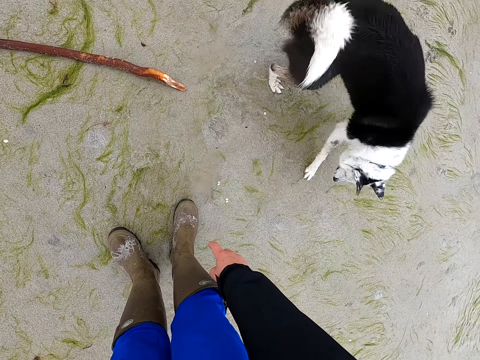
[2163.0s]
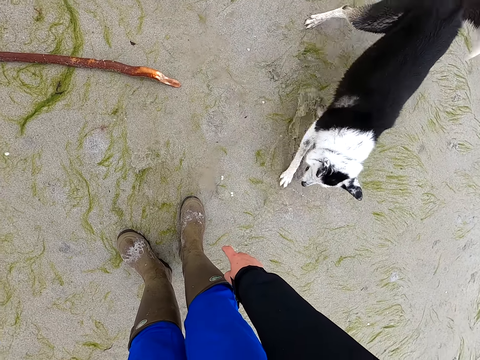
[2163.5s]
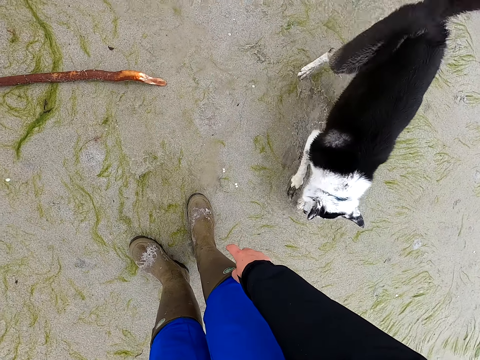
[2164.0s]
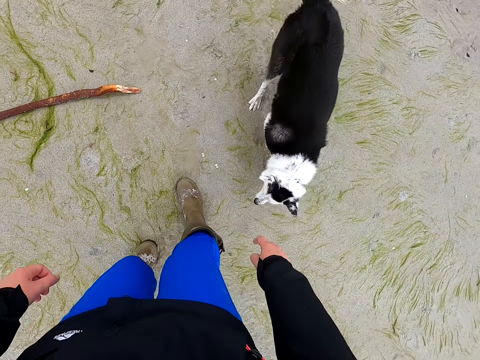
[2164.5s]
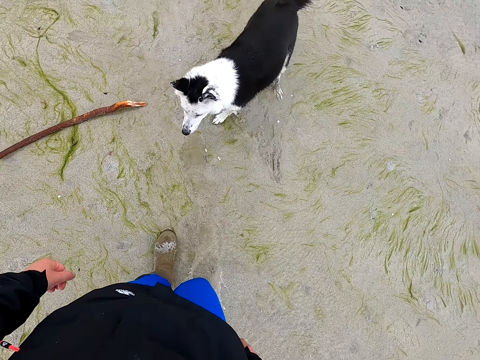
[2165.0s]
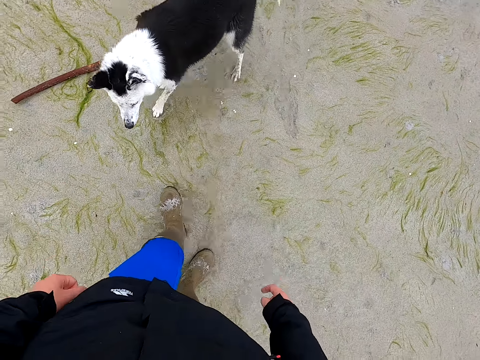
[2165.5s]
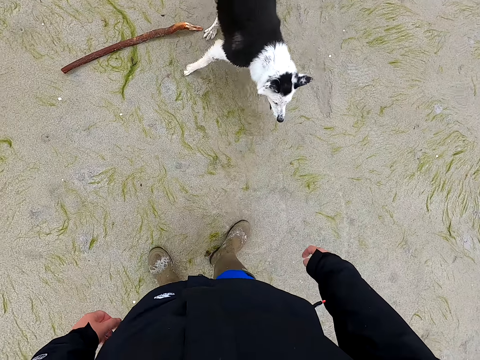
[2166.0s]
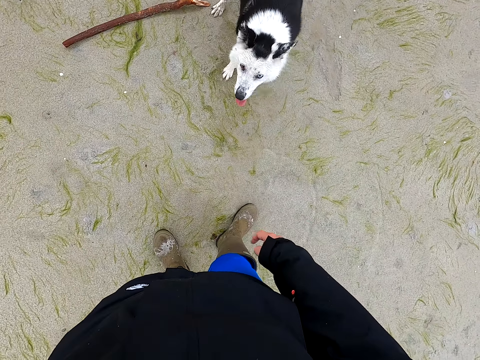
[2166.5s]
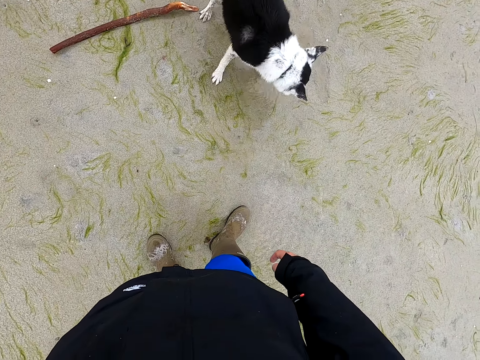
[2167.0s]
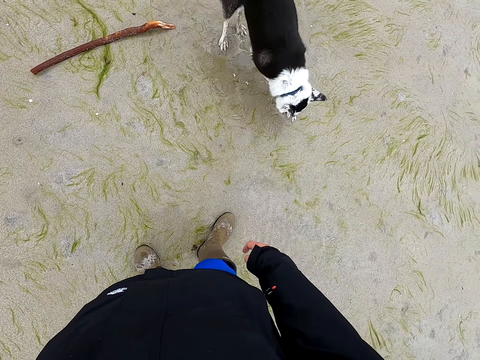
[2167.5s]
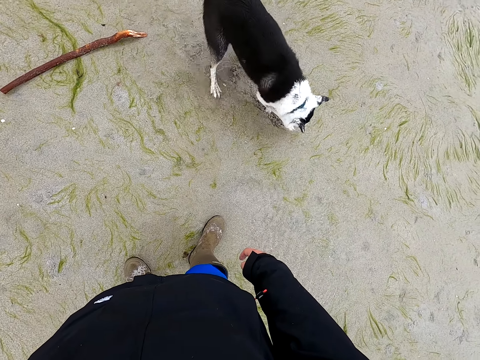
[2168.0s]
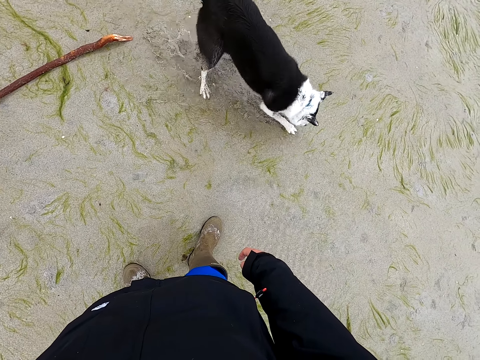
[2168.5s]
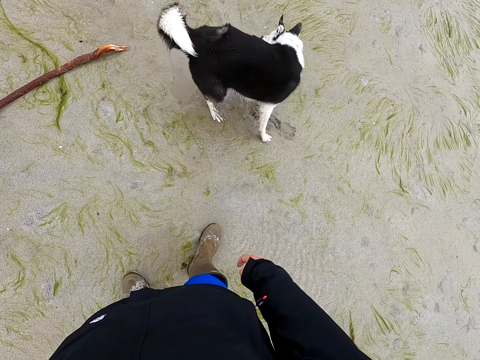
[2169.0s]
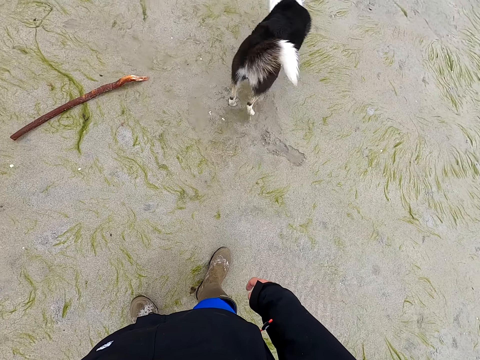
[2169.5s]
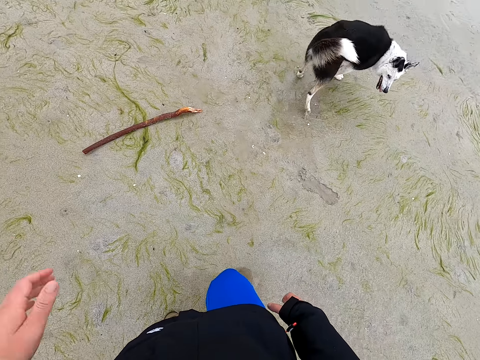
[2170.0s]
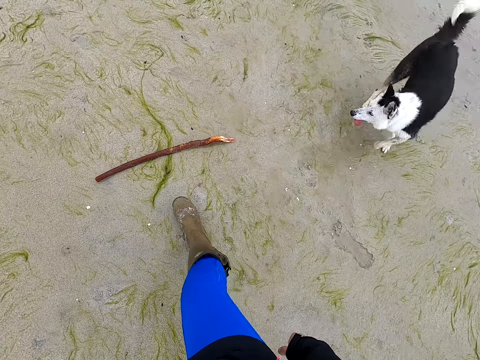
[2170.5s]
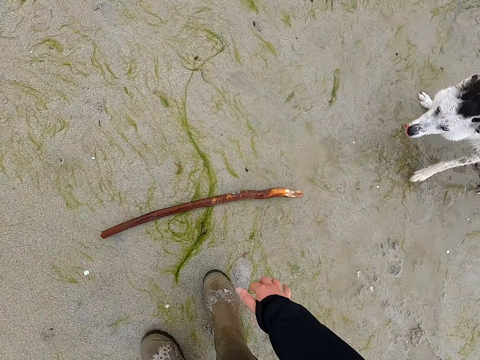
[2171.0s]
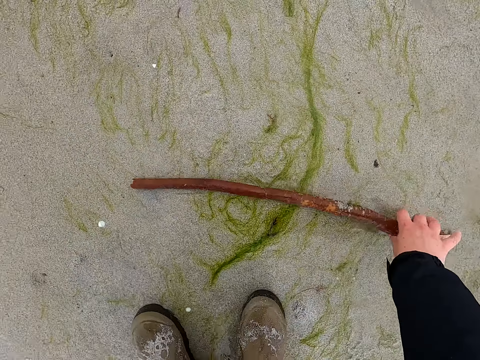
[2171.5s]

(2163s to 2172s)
The camera wearer moves backwards. They lift a hand. They move forward. They lower the hand.

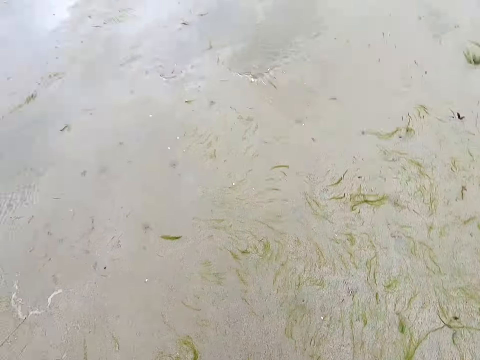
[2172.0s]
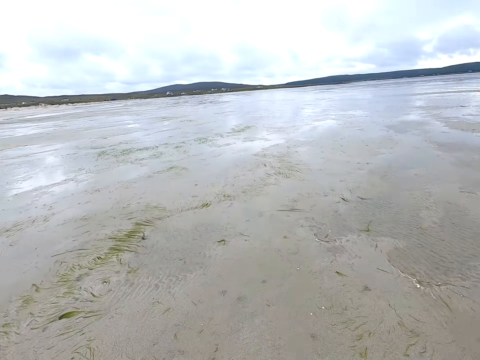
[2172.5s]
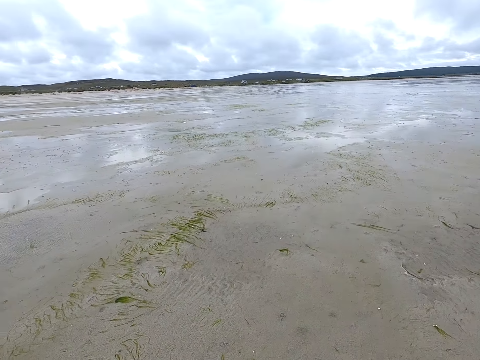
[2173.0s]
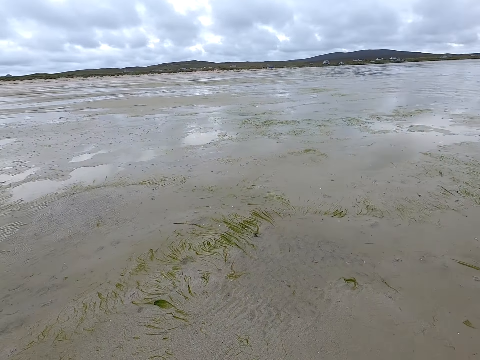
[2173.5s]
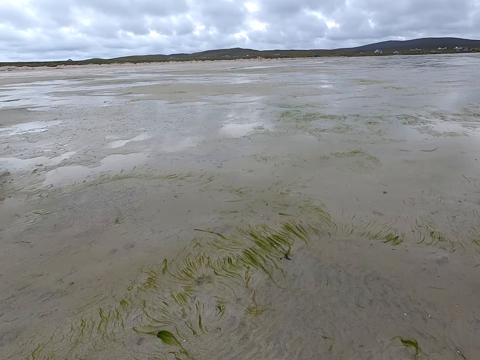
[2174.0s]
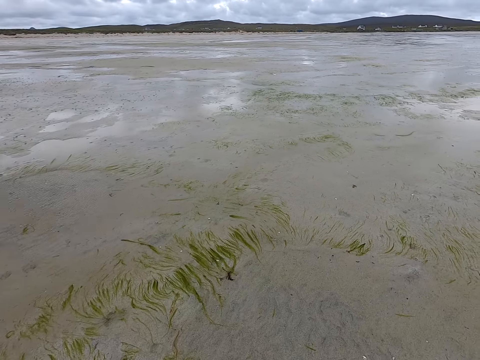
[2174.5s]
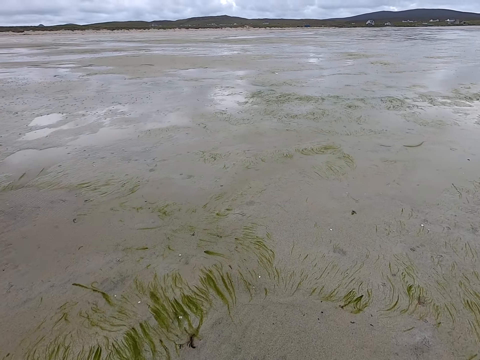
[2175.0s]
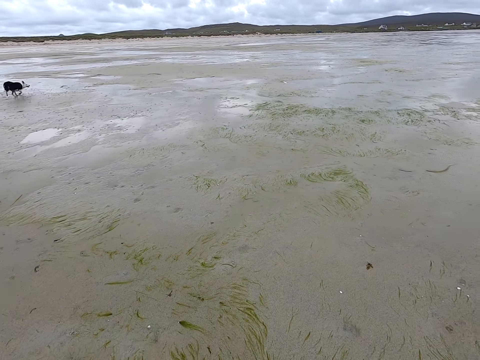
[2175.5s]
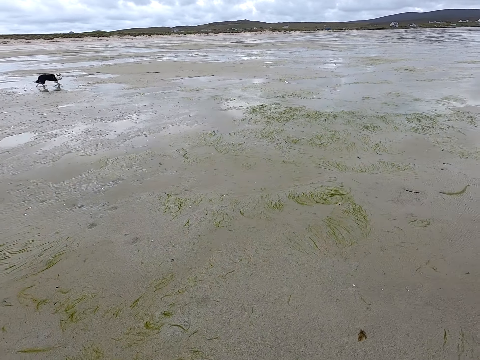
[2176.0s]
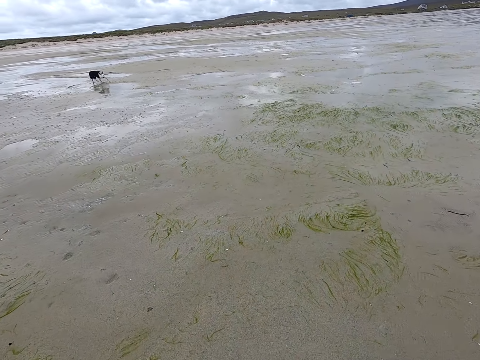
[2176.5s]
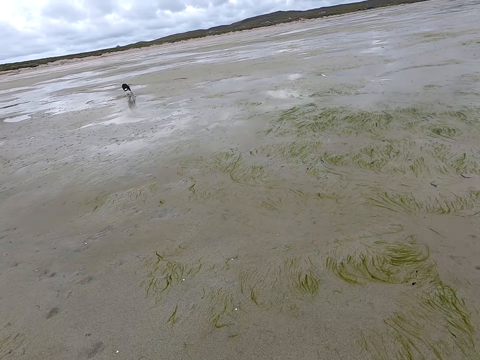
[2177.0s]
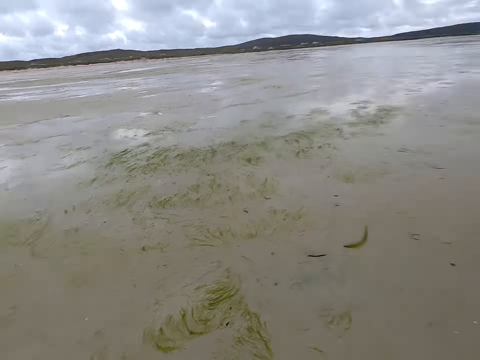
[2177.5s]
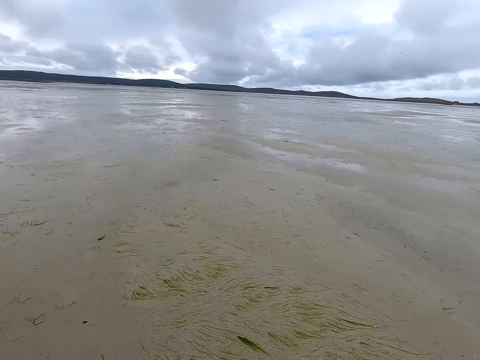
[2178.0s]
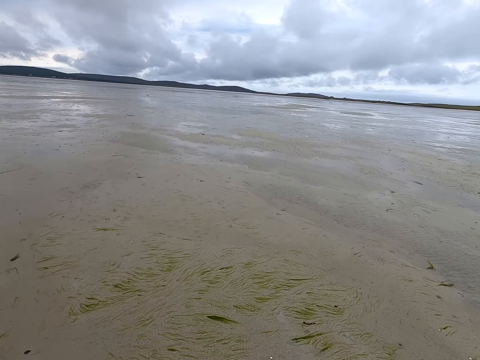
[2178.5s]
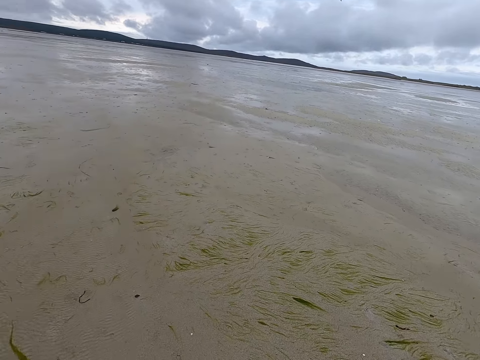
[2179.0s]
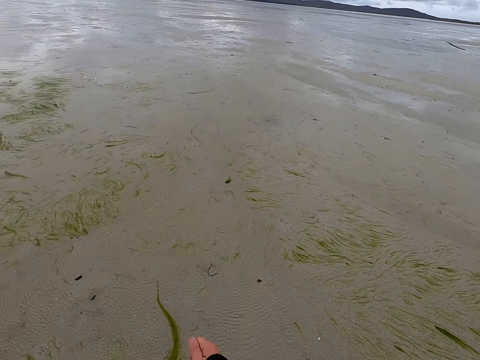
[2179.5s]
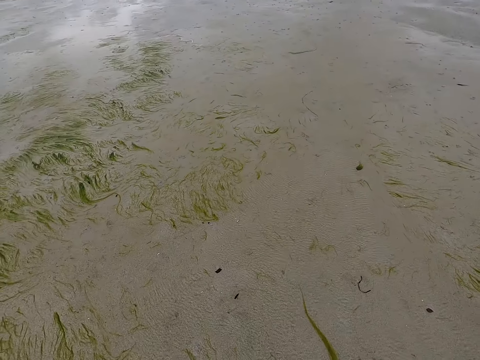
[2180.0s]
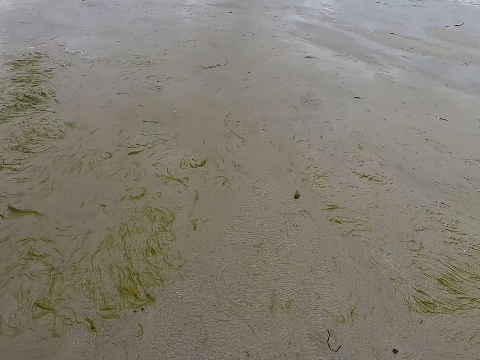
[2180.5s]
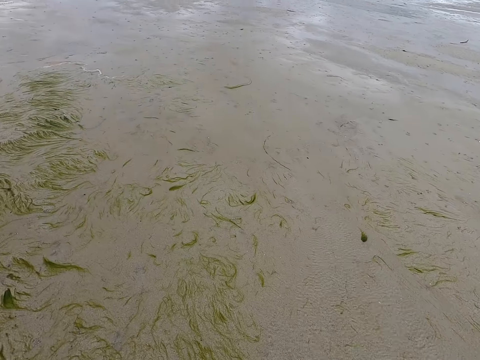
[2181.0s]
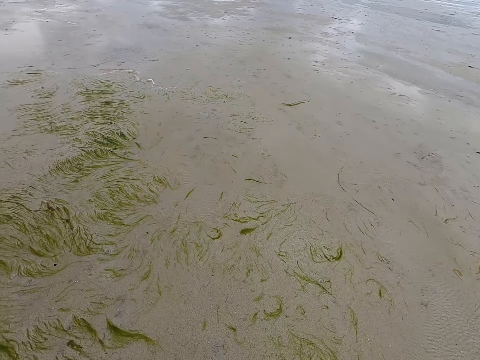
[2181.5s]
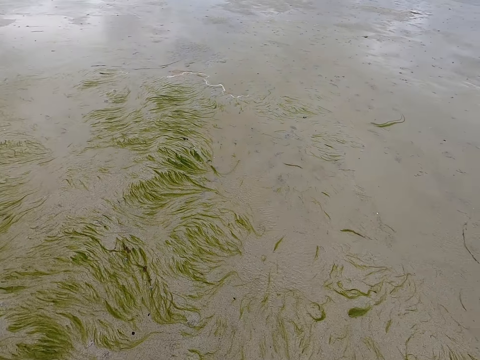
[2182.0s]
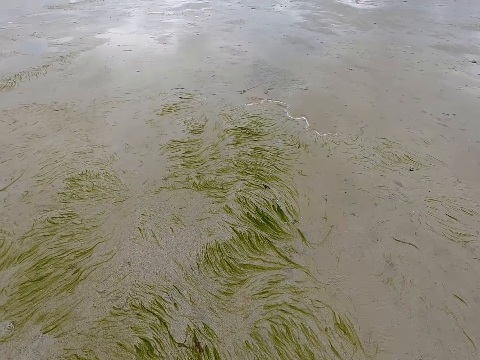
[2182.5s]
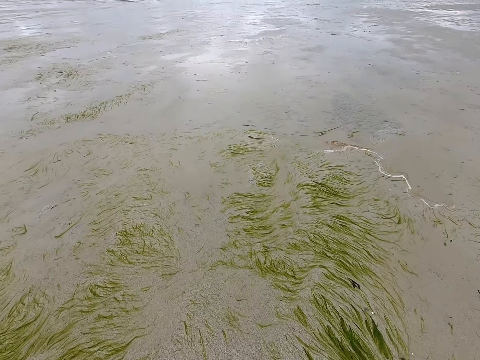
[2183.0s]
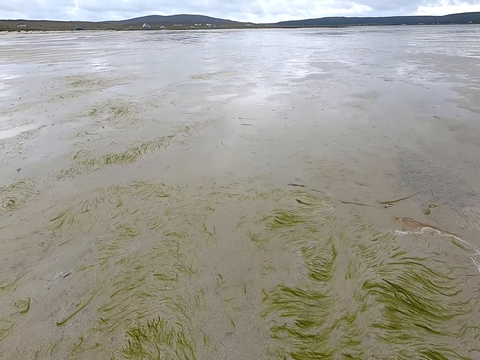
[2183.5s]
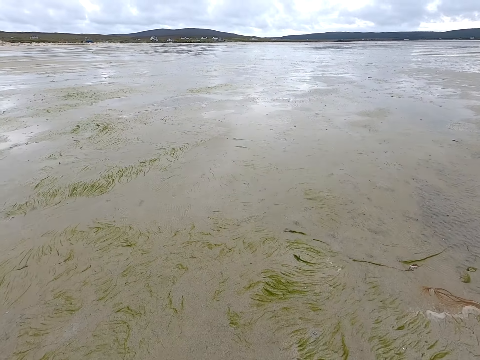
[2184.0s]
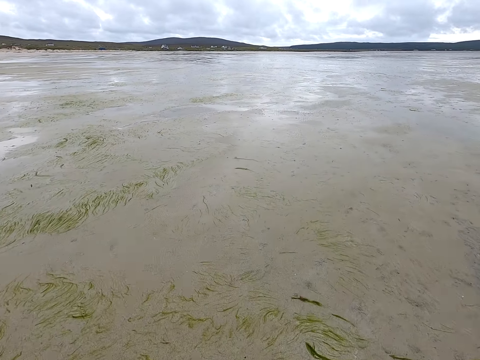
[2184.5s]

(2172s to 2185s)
The camera wearer picks up a stick. They move around. They throw the stick. They move around.

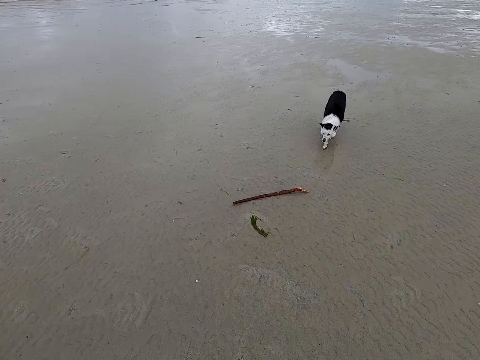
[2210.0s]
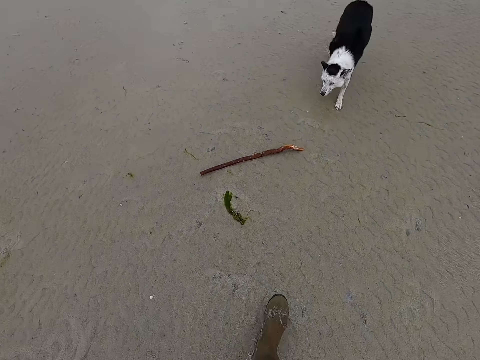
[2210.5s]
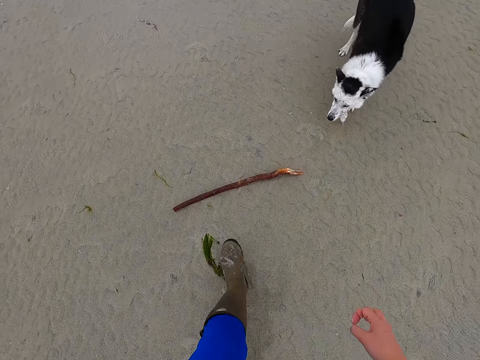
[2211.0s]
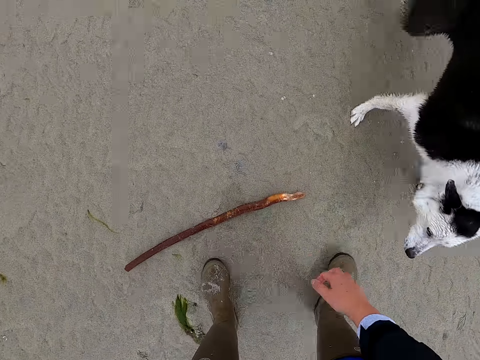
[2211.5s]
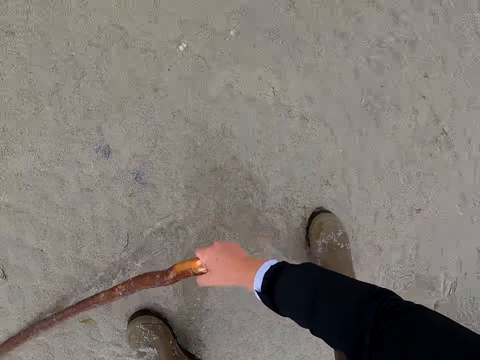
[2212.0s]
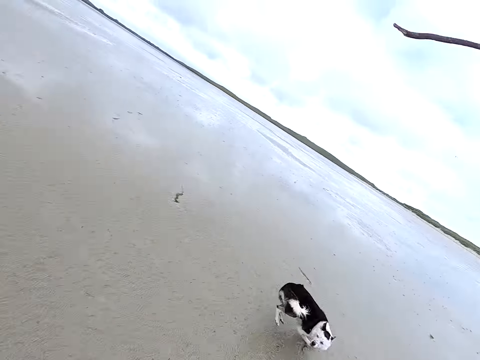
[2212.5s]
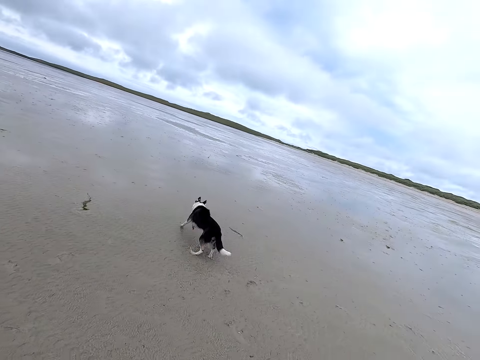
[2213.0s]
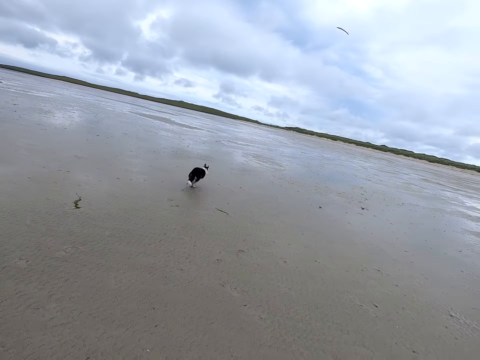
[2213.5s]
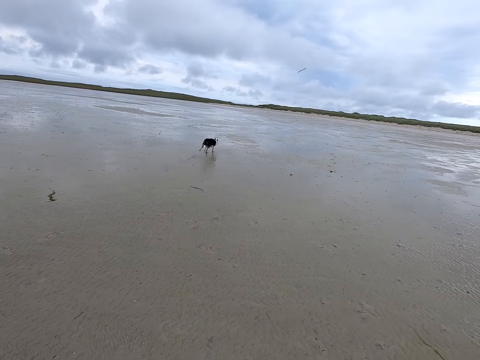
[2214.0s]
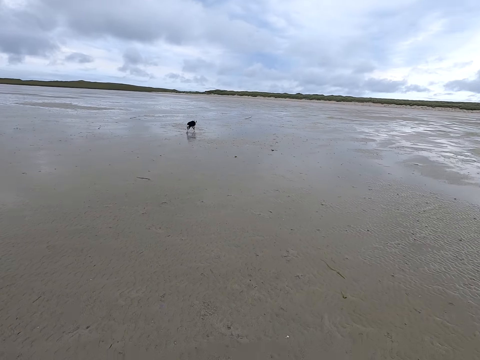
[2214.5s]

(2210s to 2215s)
The camera wearer picks a stick. They throw the stick. They walk around.
